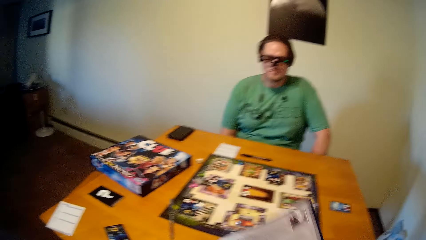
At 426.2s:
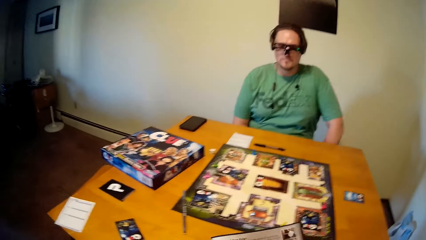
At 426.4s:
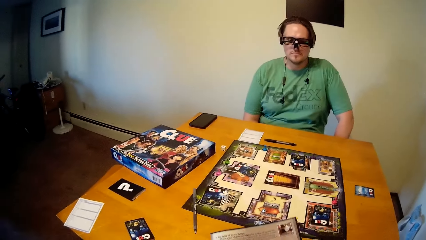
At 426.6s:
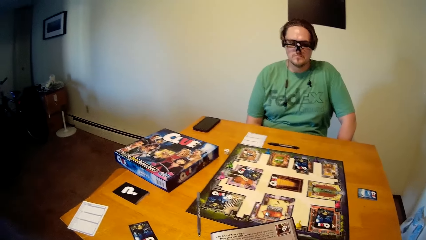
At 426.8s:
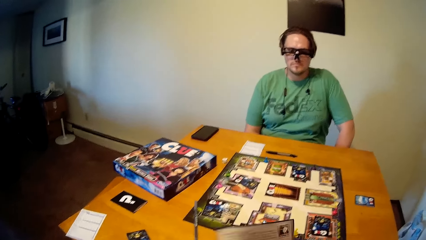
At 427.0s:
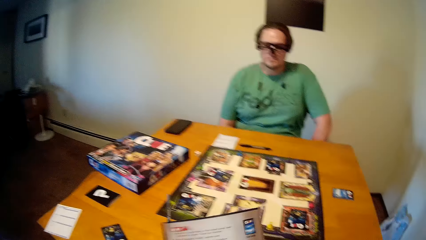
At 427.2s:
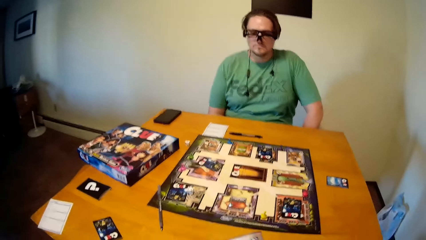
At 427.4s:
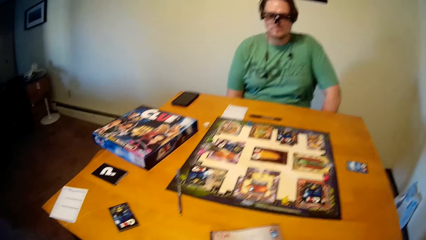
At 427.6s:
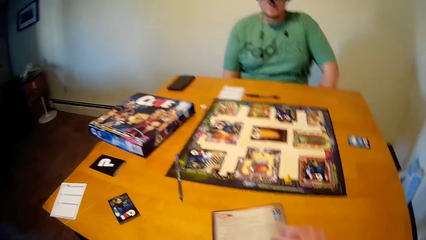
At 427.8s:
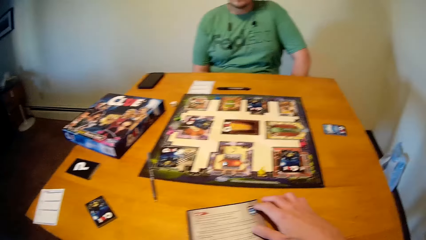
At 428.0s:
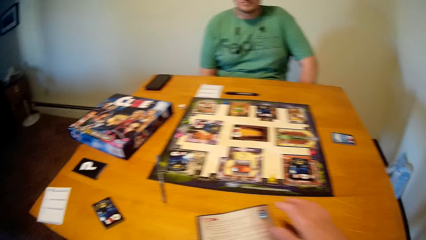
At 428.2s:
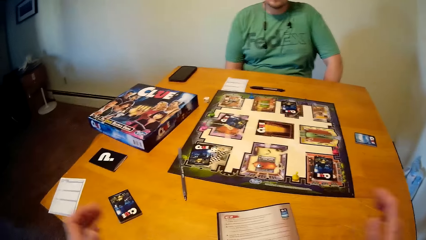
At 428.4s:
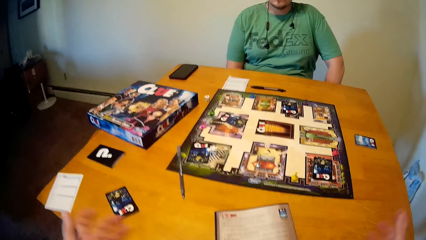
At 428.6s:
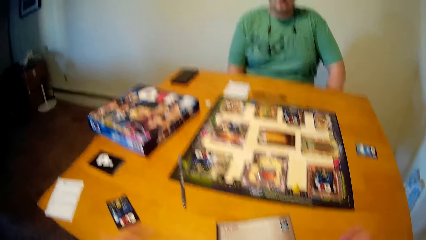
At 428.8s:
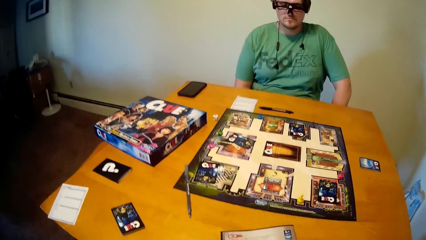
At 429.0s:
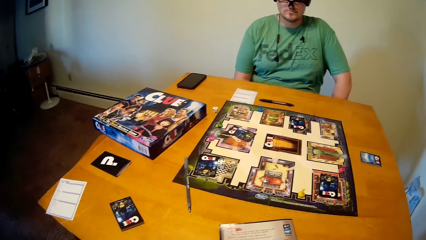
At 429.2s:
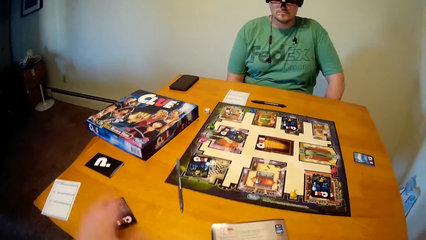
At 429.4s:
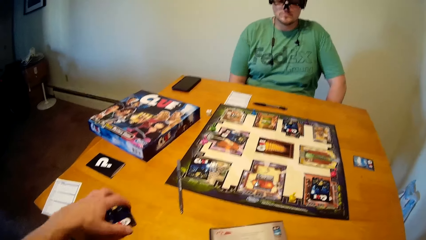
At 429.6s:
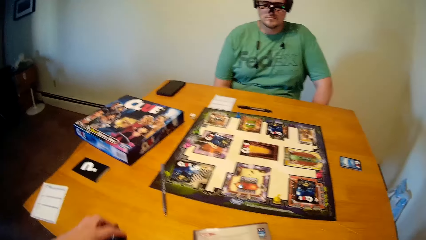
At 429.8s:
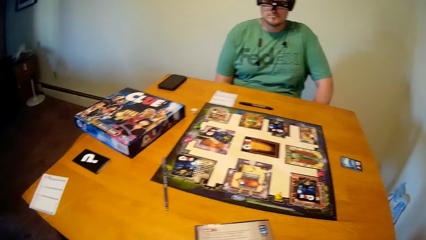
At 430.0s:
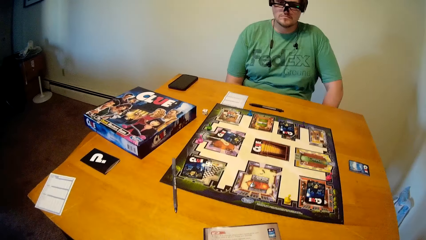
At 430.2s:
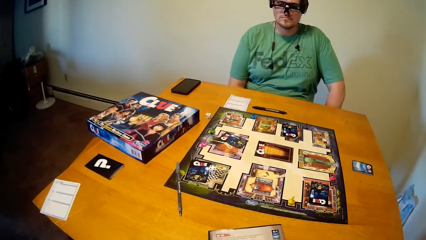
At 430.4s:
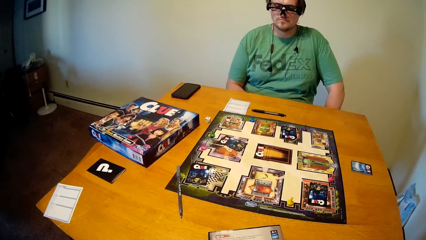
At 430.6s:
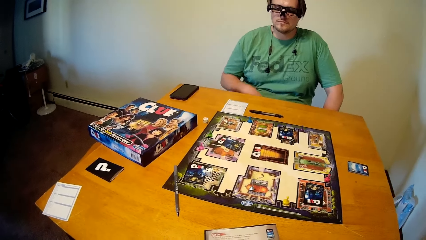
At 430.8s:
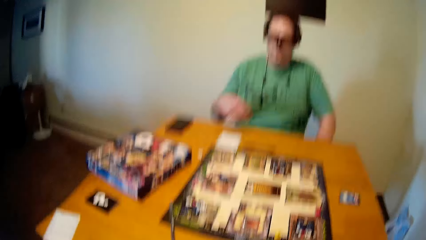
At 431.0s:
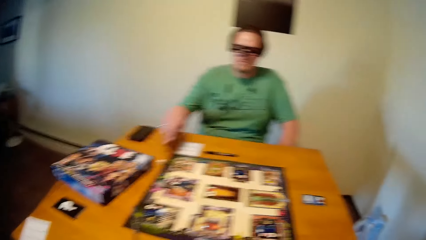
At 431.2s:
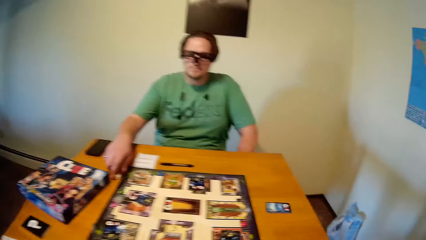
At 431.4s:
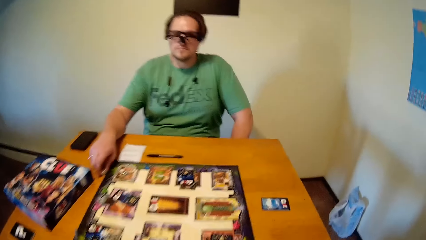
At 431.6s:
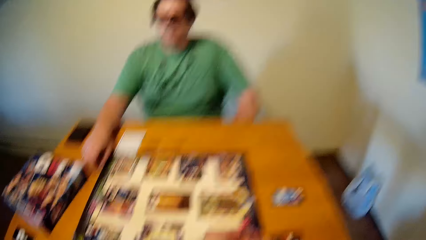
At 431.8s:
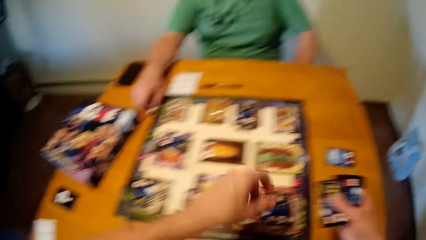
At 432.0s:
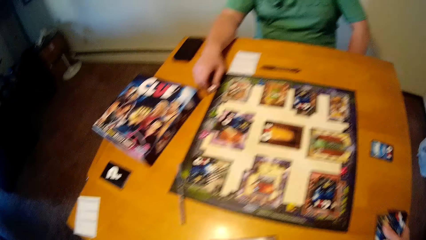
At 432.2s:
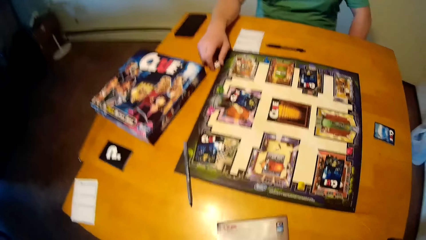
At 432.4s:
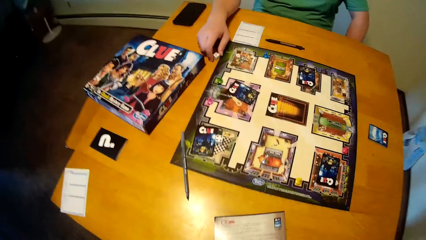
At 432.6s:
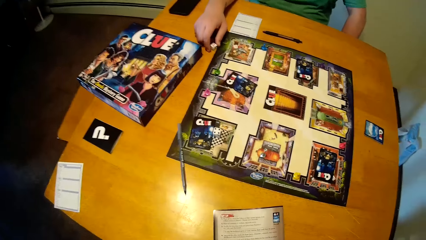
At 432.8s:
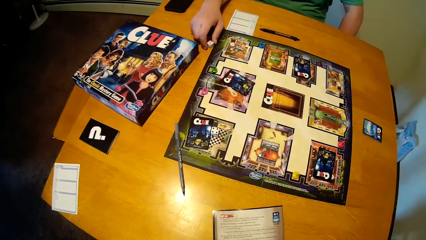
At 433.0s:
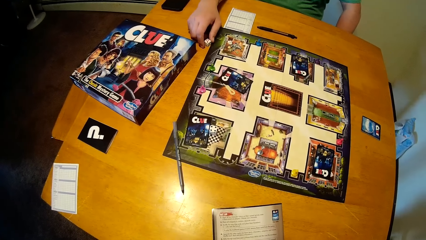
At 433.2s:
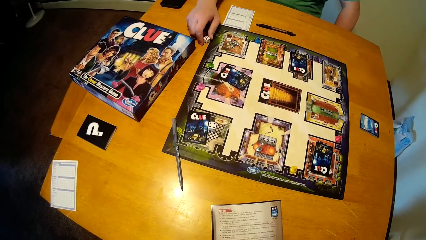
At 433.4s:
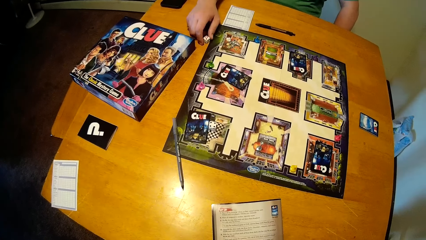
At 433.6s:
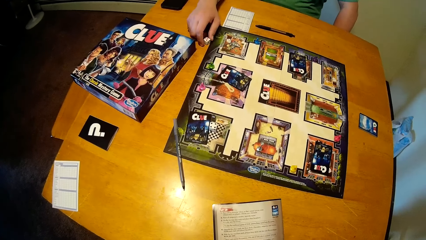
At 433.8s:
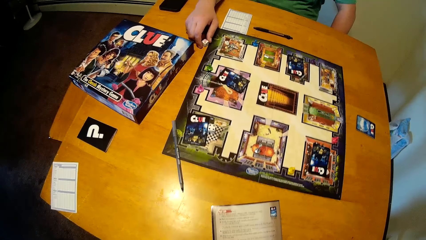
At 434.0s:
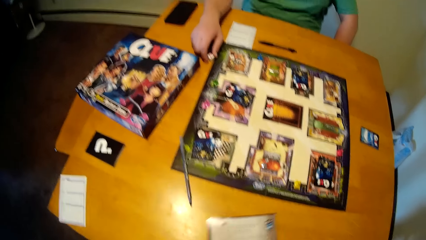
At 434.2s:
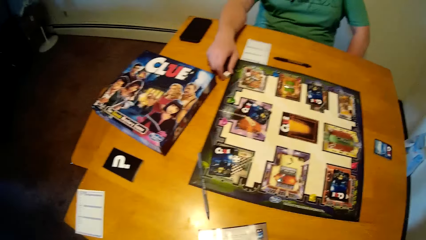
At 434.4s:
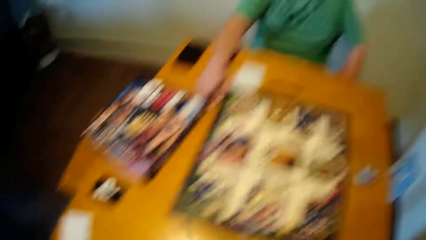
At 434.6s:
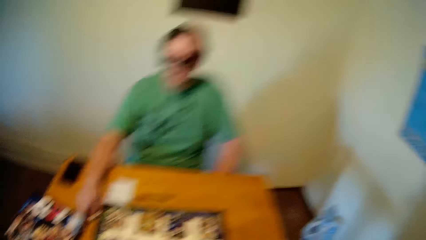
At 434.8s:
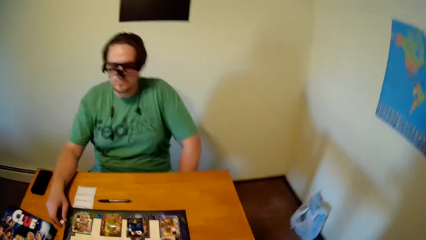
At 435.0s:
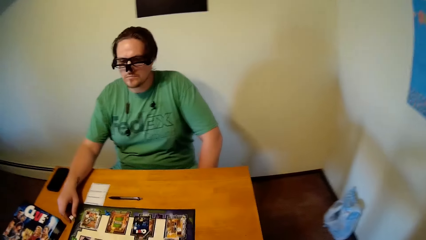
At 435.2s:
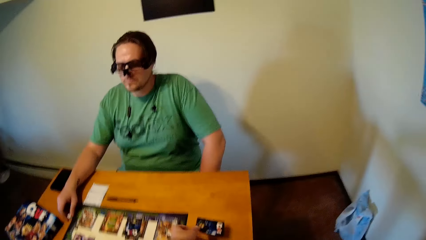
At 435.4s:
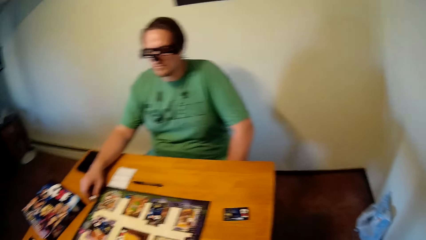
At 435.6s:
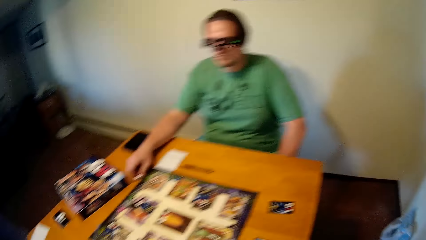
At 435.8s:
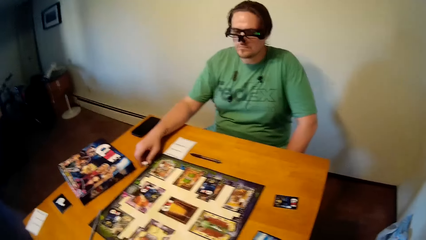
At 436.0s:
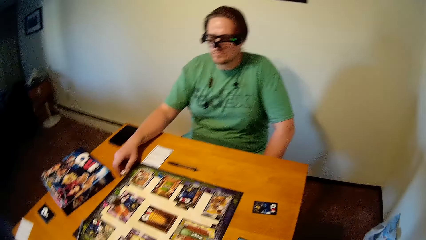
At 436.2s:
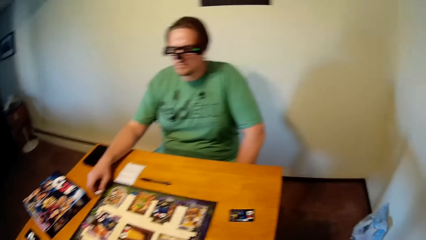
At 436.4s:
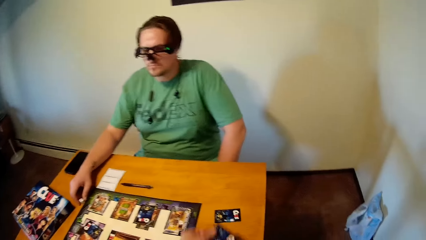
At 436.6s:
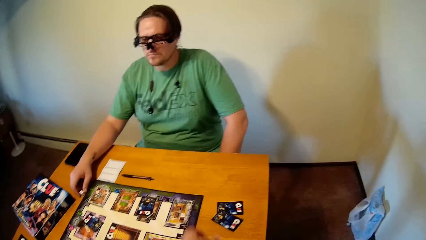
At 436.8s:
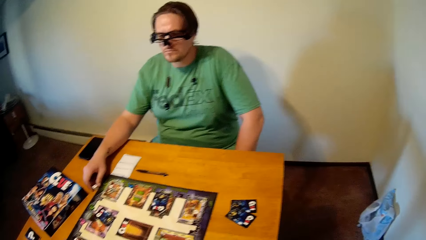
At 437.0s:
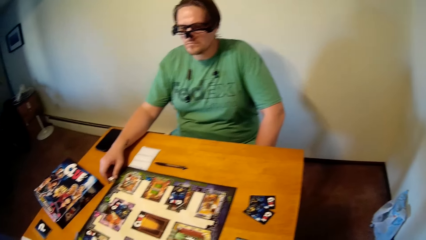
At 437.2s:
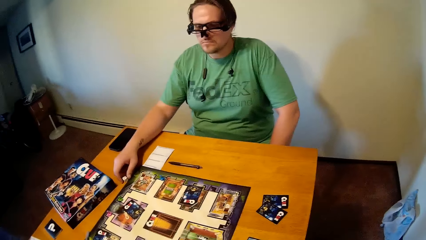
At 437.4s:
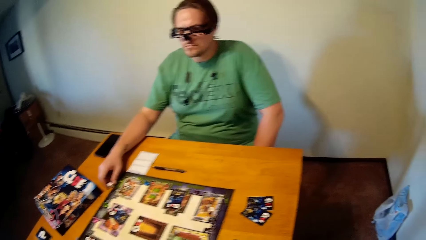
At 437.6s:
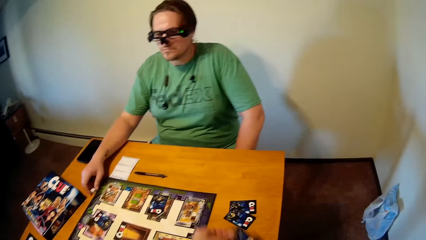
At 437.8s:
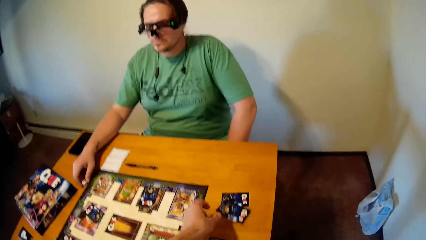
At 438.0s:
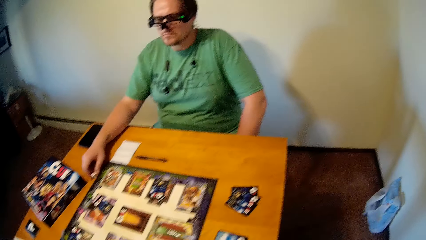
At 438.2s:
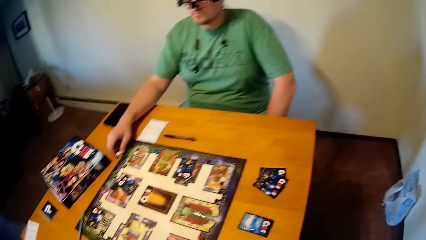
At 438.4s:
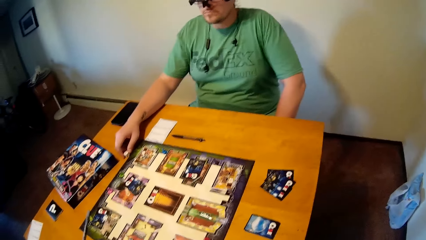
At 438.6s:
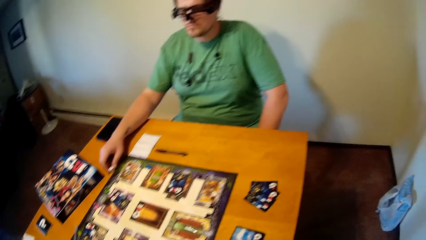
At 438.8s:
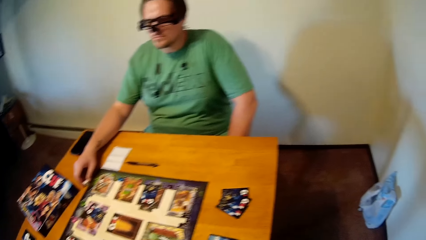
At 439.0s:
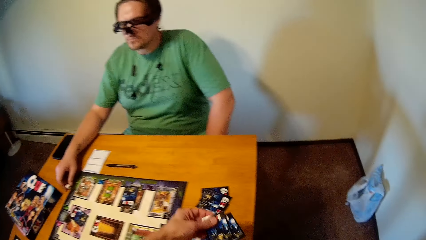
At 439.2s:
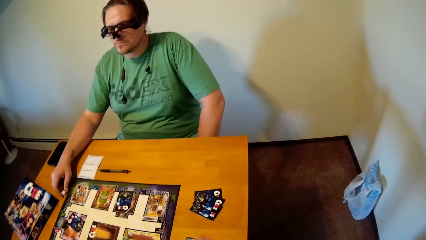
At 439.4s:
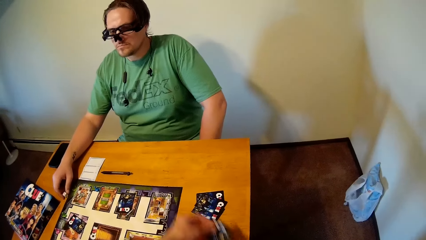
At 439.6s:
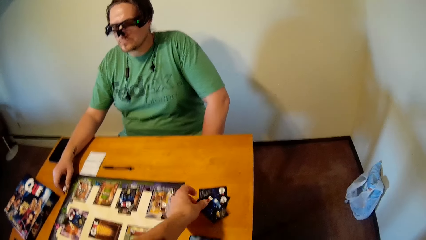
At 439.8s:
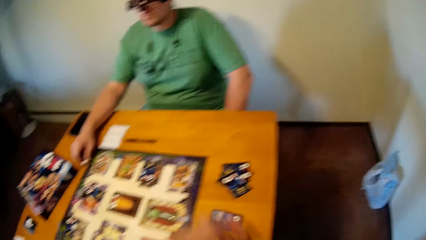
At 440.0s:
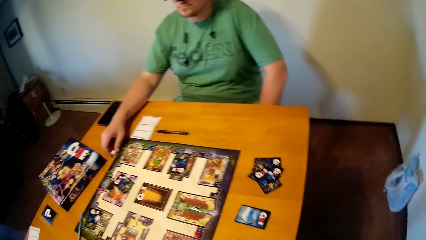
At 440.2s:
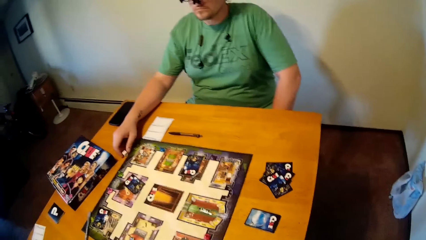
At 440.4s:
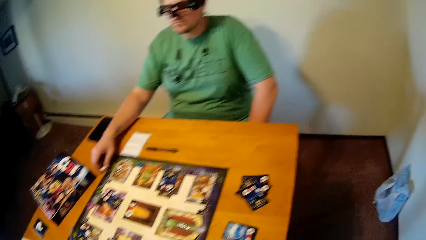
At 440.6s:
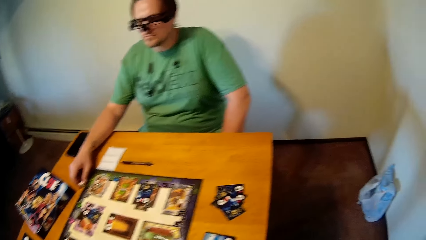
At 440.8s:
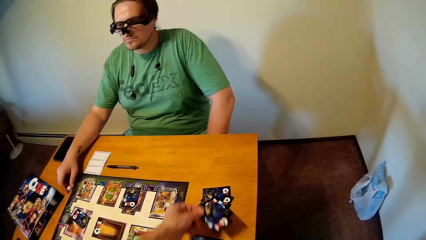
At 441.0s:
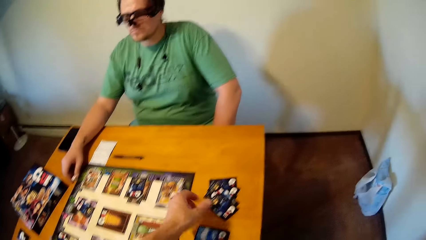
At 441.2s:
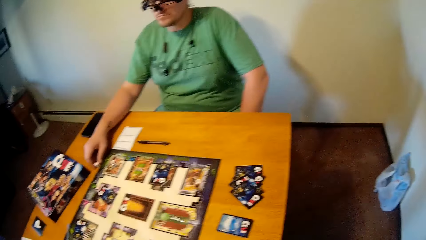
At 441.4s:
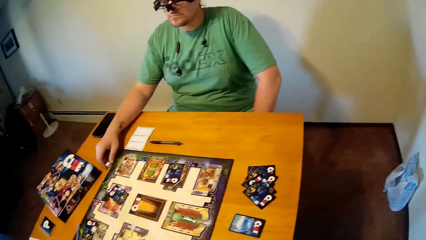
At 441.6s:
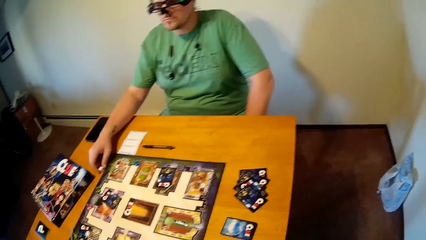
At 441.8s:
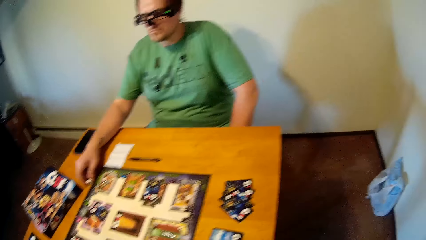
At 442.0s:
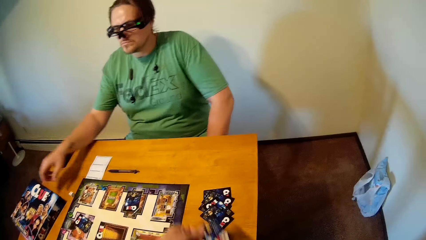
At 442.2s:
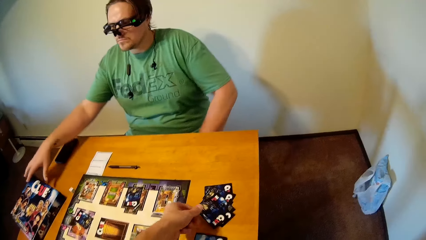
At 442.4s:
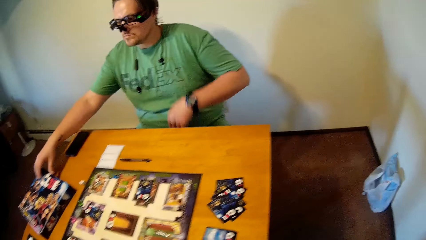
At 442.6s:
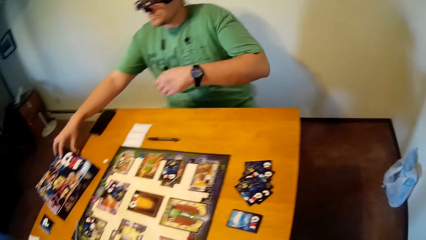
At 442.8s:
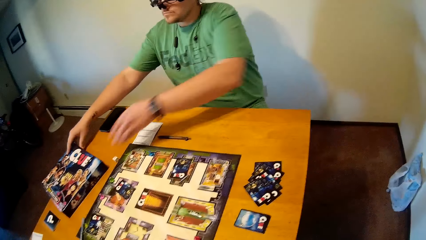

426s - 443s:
The camera wearer picks the game instructions menu from the table. He turns the paper. He places the game instructions menu on the table with his right hand. He picks the game cards on the table with his left hand. The man touches the die on the table with his right hand. He picks up the dice. The camera wearer moves the game instructions menu aside with his left hand. He places some cards in front of the man on the table with his left hand. He throws the cards to the table.
